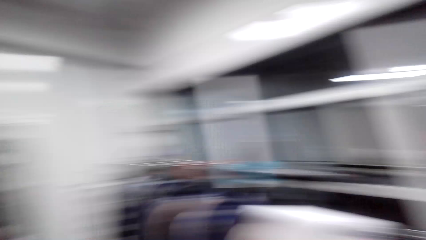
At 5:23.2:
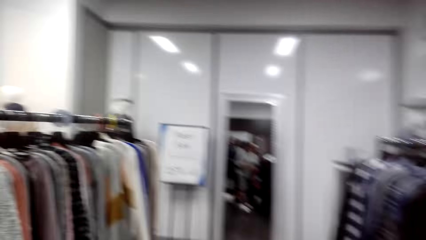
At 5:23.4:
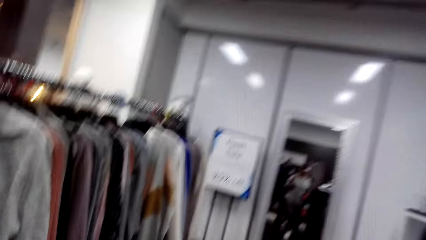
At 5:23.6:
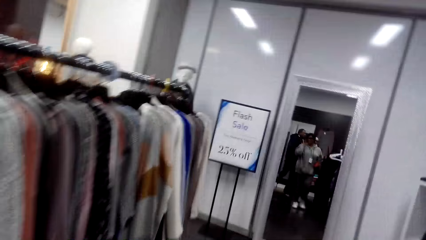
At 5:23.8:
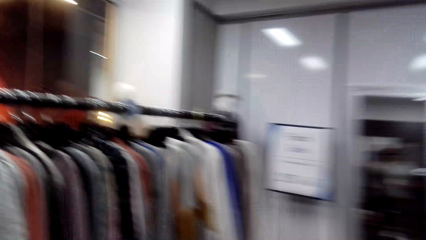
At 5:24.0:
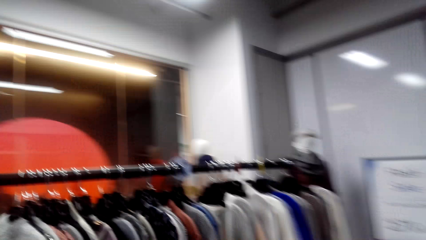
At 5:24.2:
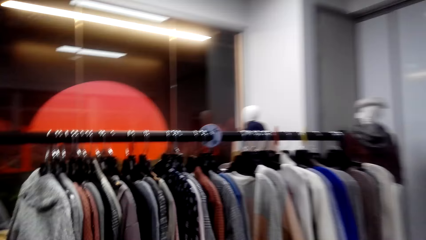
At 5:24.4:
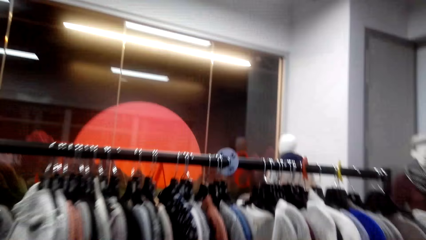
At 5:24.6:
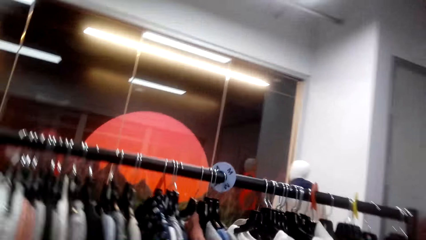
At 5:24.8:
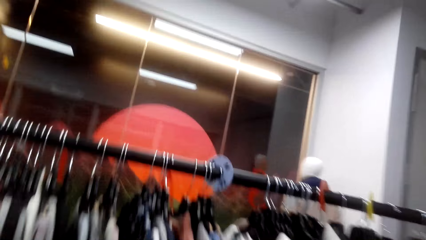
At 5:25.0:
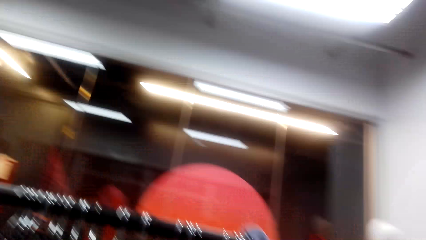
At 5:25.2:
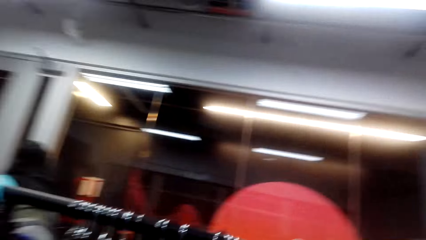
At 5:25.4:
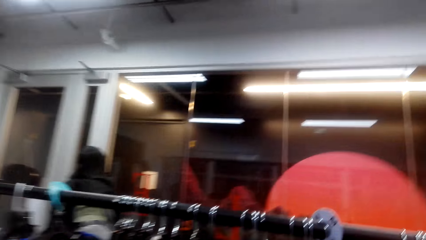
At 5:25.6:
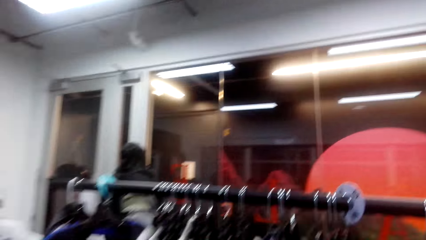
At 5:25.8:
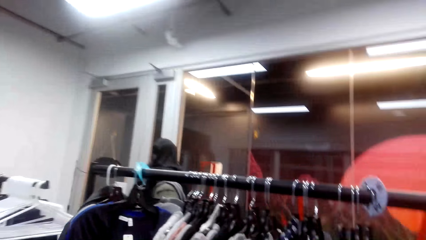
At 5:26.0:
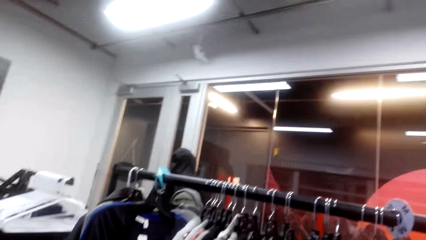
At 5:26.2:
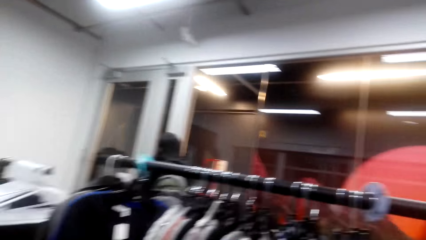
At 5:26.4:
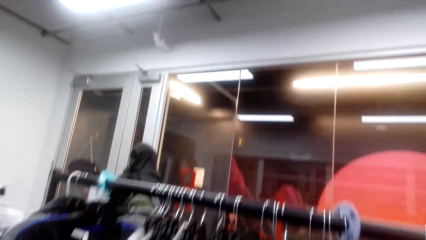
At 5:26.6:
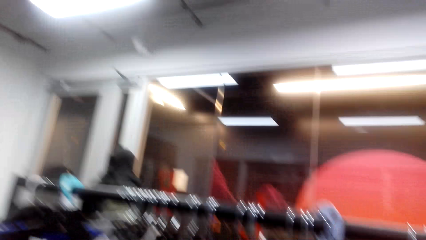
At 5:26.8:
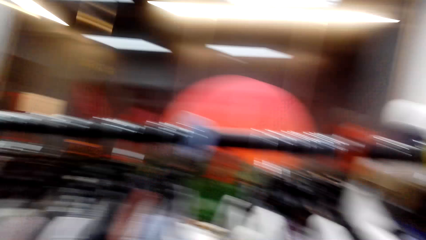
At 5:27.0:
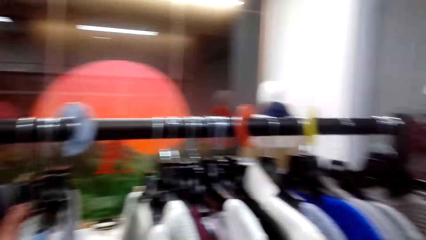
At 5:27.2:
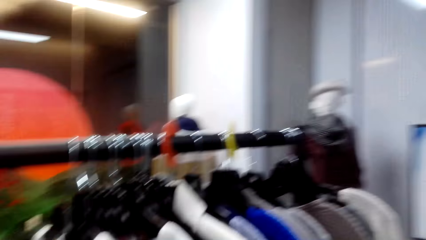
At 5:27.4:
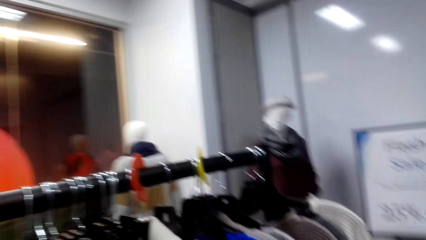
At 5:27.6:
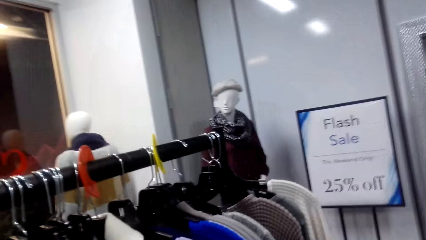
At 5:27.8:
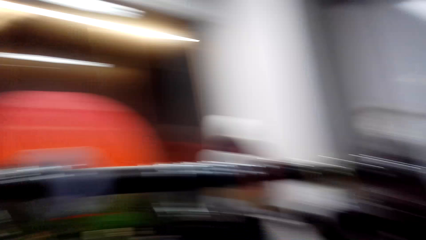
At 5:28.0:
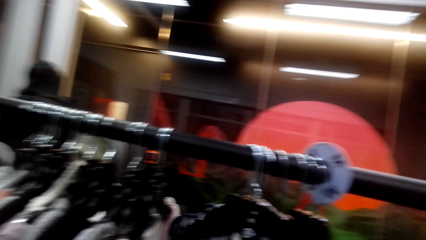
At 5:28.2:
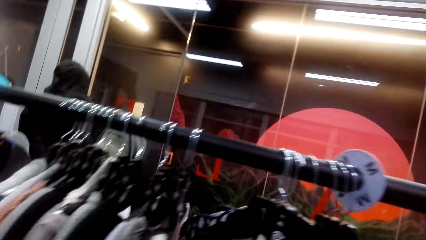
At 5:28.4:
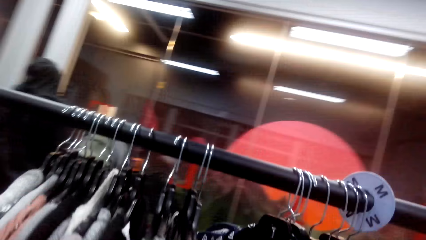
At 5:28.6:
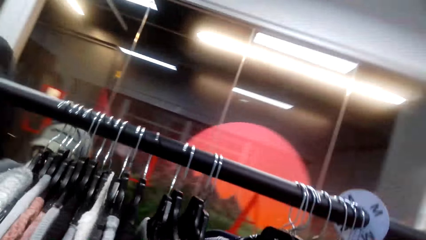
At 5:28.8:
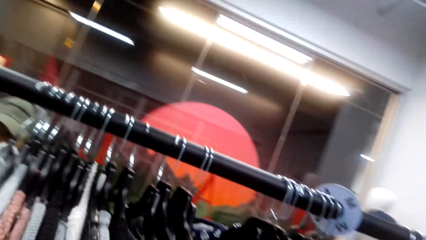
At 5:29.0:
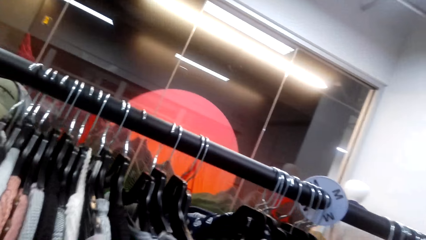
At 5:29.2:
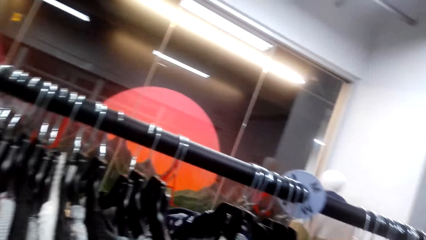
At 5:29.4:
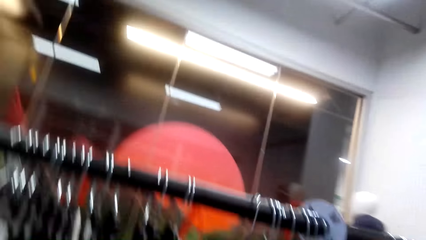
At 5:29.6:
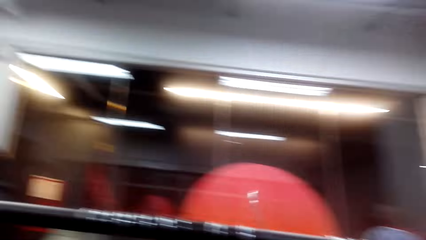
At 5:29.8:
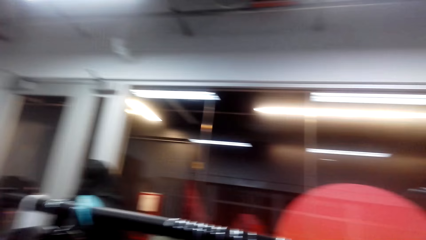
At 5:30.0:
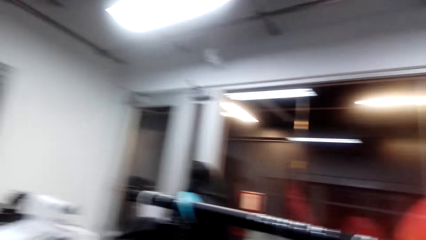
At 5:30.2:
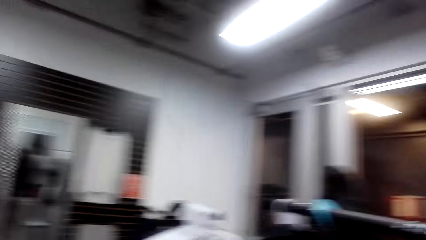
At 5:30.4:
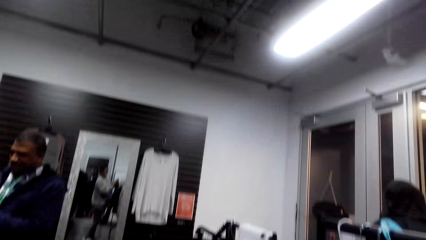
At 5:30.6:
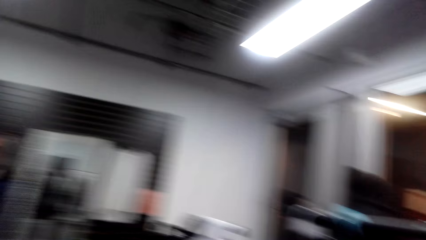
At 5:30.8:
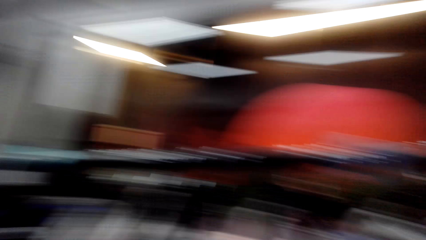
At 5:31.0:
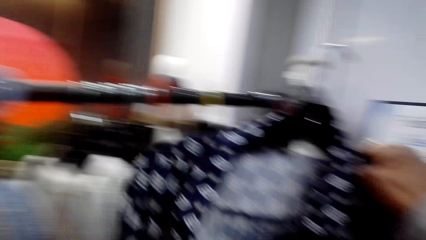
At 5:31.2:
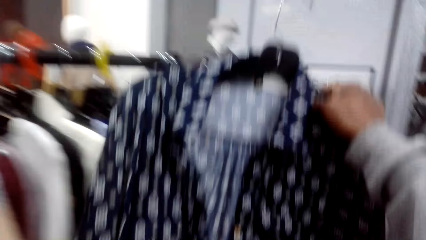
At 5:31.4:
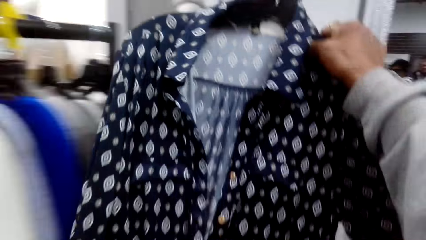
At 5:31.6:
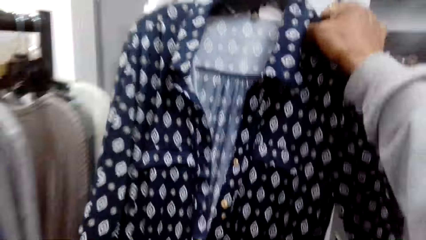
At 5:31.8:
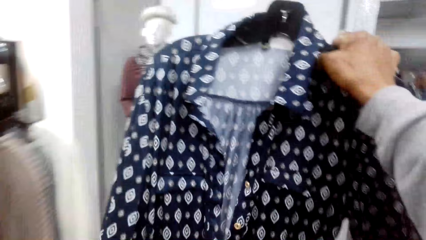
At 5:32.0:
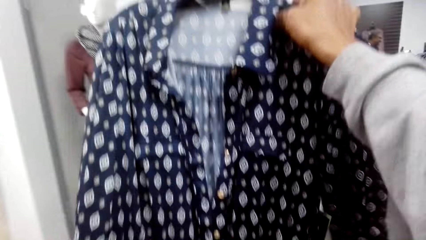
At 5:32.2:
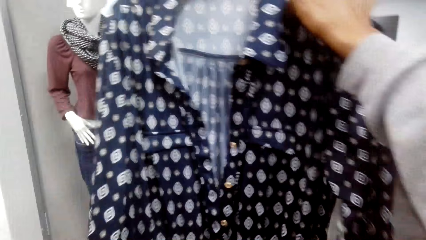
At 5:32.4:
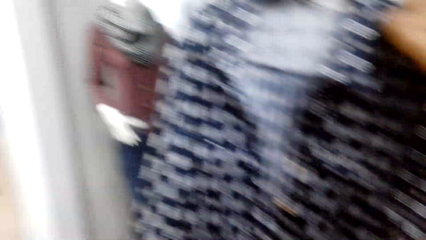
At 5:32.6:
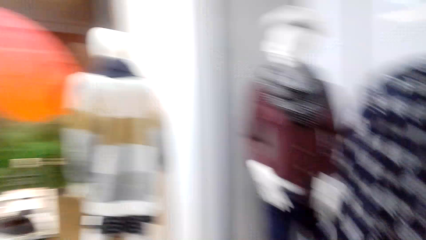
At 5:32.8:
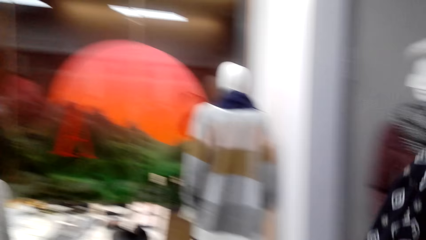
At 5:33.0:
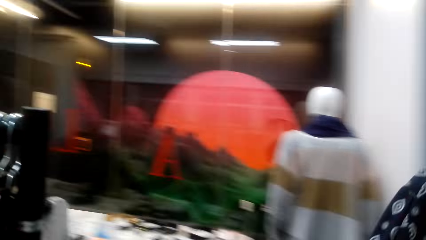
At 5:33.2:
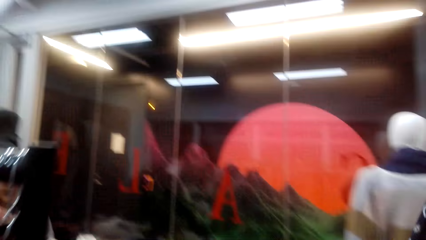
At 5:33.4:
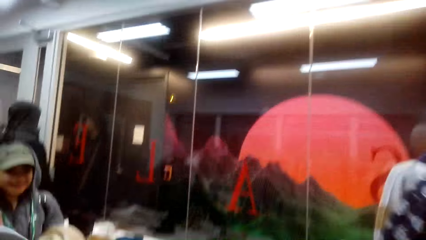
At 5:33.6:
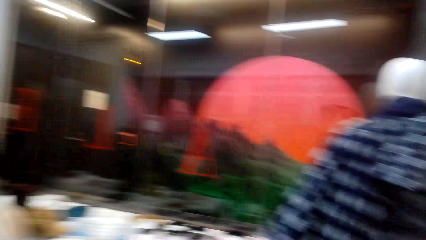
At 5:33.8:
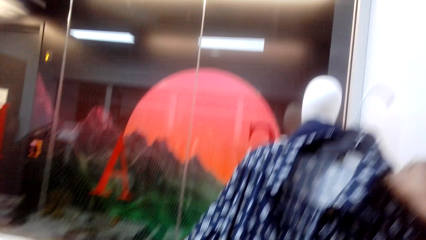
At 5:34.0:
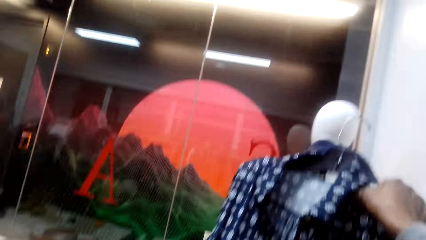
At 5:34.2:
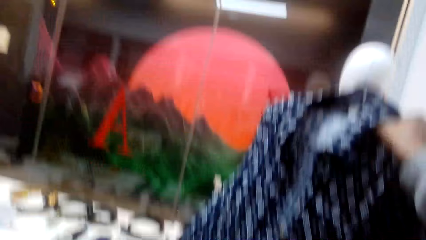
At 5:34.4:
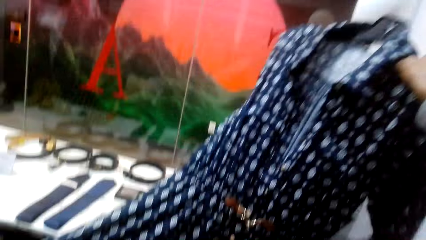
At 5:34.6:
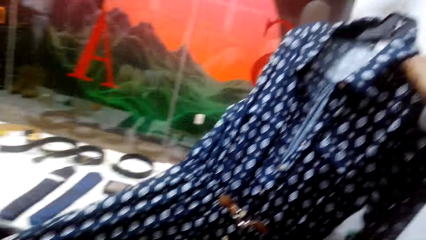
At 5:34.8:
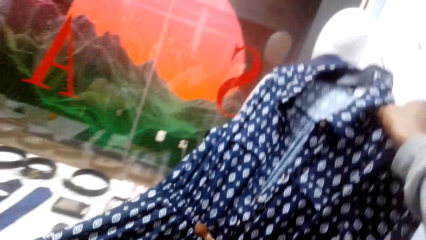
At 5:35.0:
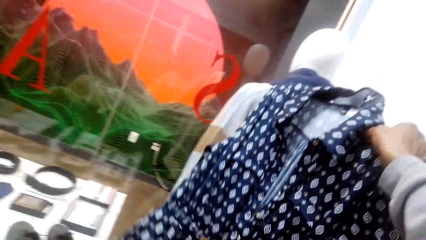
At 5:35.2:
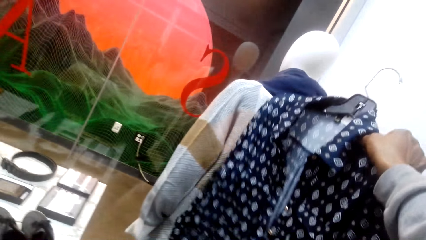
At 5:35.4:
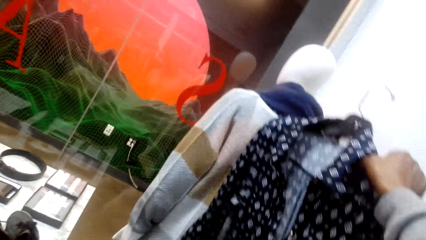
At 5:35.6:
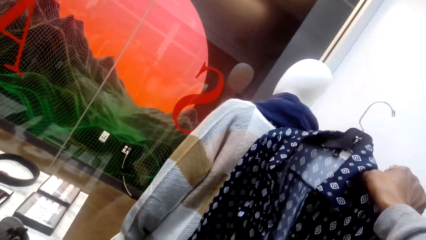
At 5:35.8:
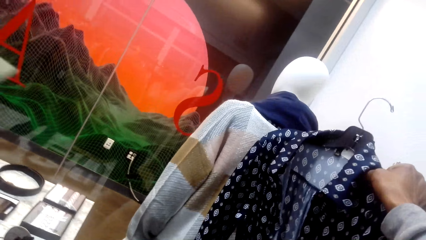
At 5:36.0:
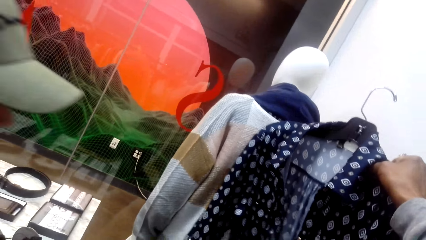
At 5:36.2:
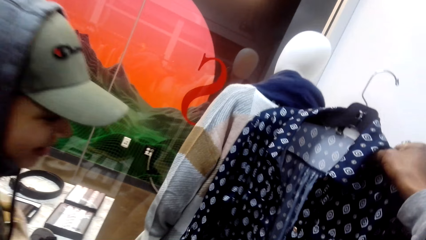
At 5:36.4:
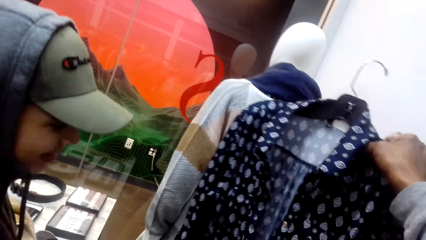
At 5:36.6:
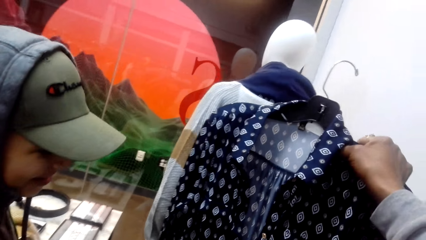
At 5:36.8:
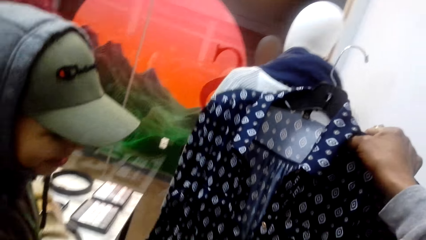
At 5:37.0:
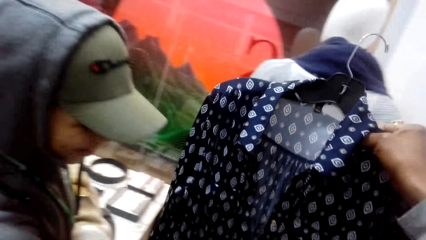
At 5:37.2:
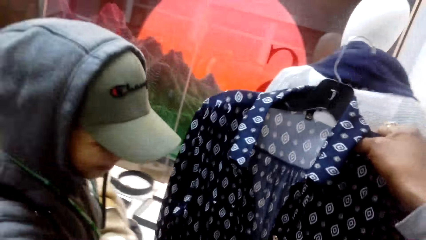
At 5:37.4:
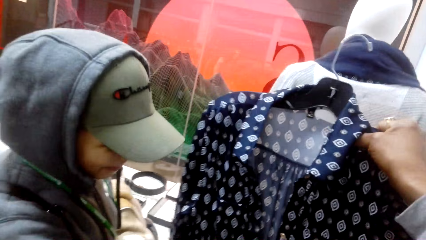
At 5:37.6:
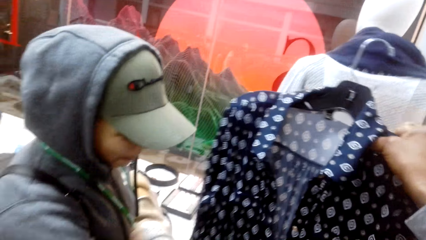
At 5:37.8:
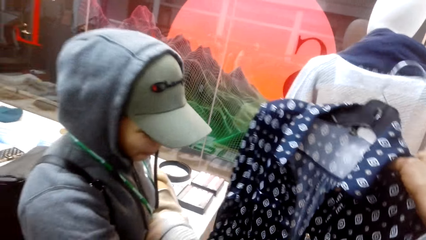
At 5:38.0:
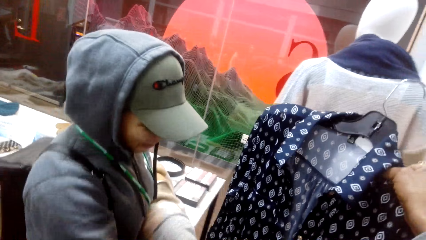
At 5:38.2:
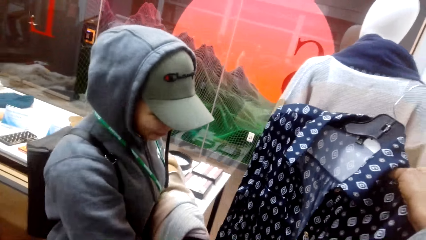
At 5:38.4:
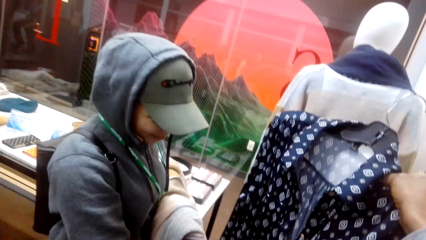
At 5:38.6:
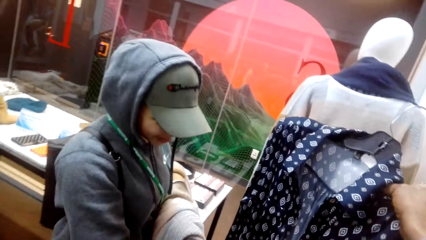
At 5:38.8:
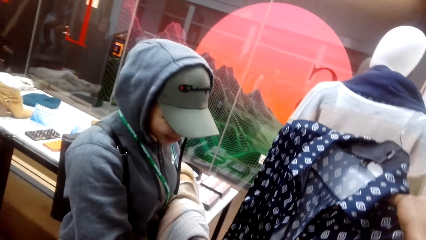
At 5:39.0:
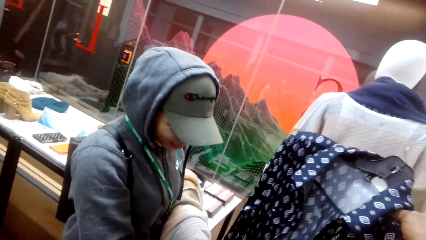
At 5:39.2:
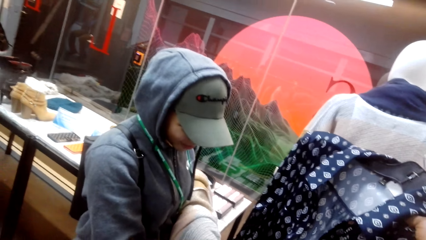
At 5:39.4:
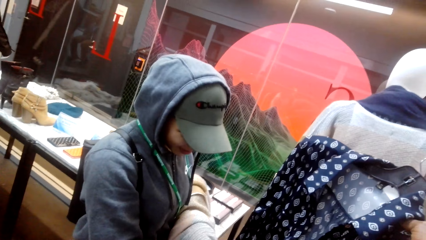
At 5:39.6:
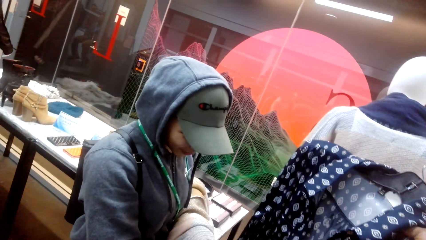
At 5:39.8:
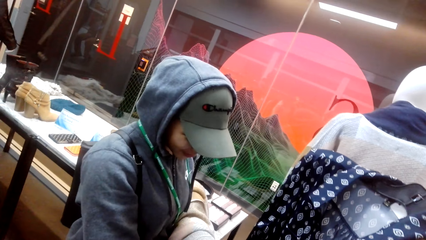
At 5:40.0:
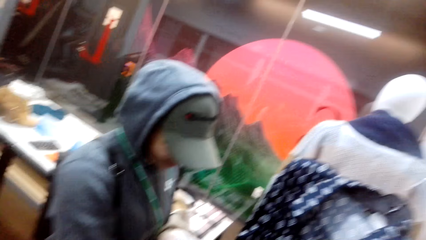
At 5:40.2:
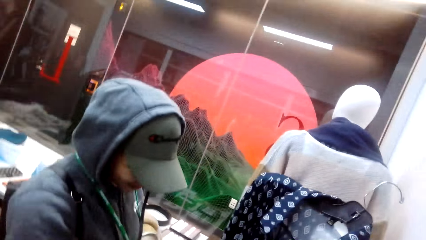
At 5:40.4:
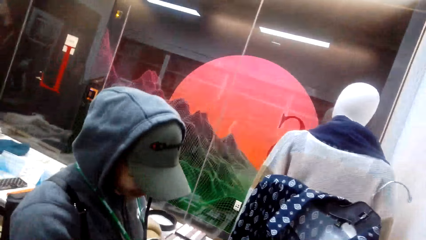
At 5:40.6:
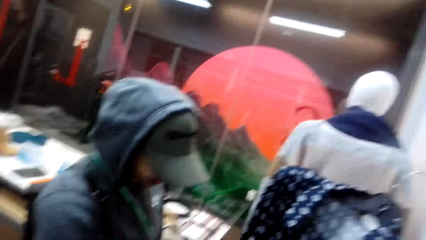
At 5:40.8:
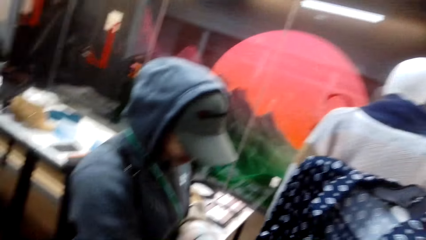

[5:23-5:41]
The camera wearer looks around the outfit store. They laugh. They show the dress to a person. They pick the dress from the clothes hanging rack. The person stands near the camera wearer. The person touches the cloth.
